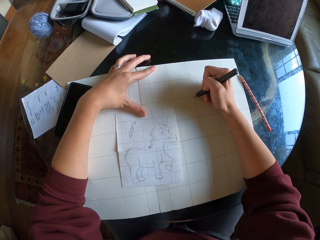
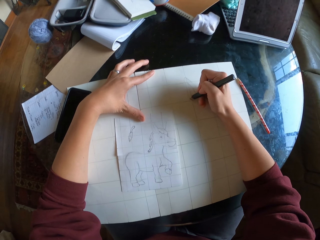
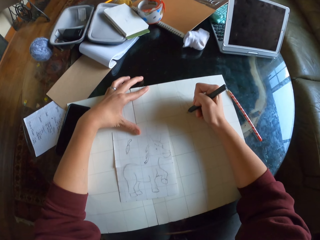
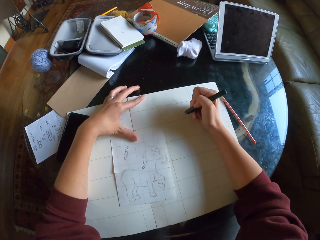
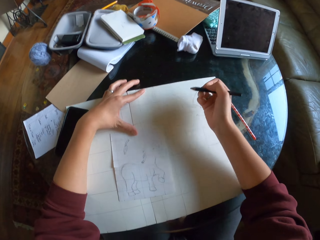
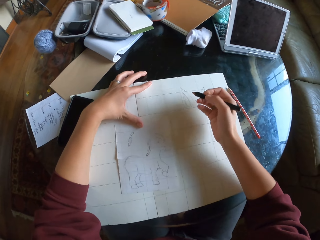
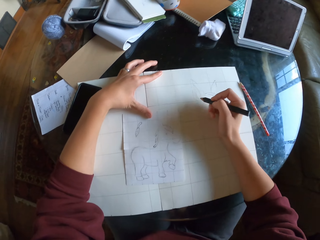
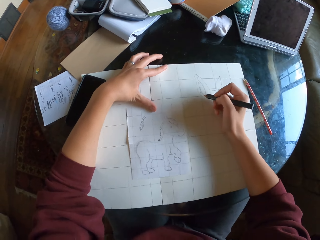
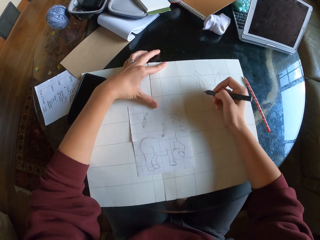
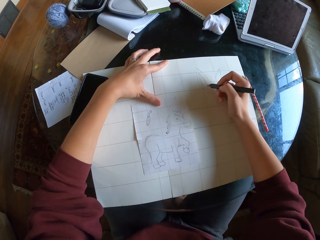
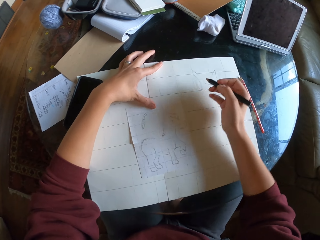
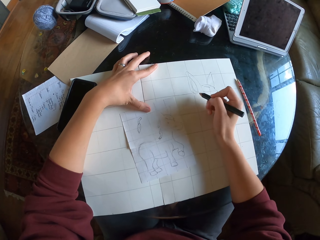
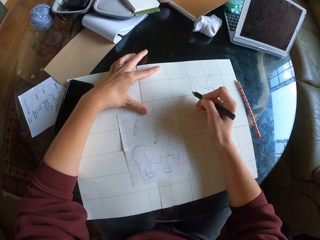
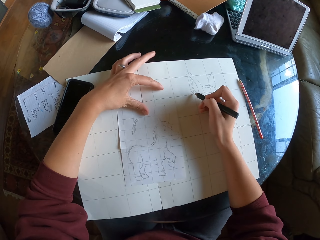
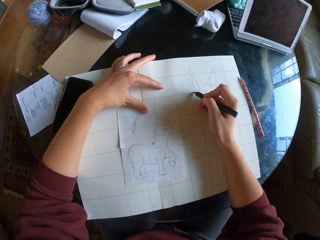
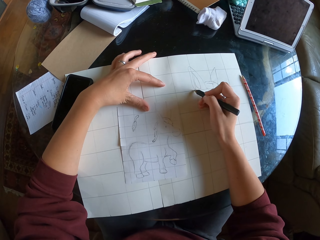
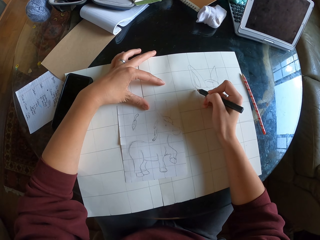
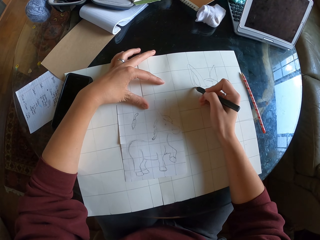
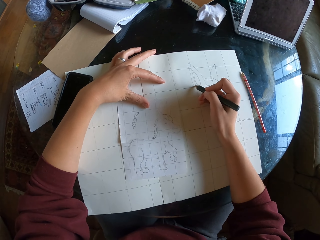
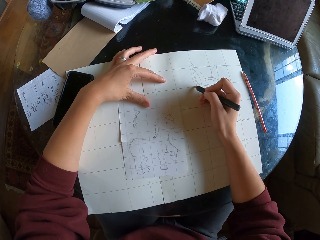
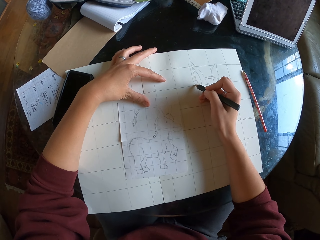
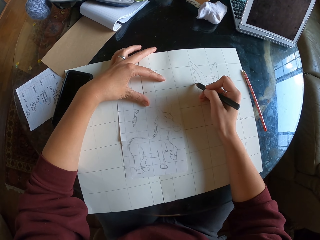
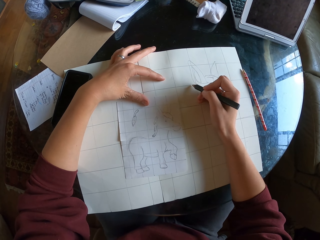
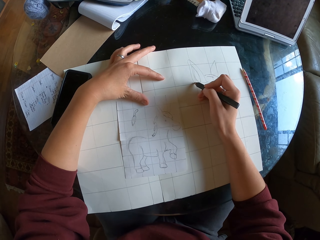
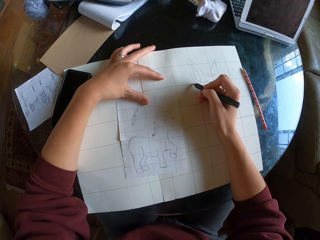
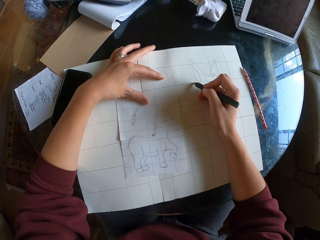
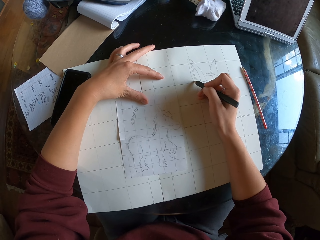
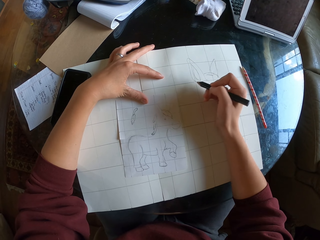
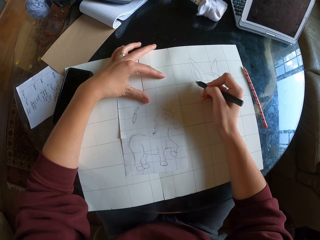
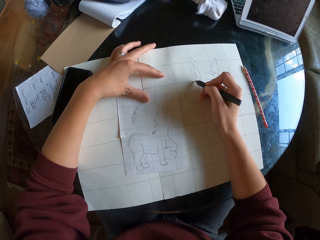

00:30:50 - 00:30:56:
The camera wearer sketches on drawing paper.

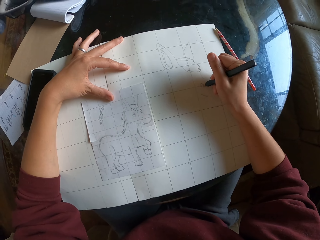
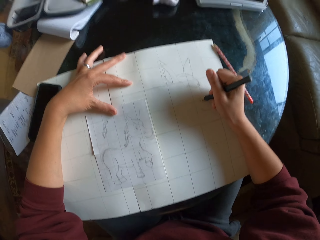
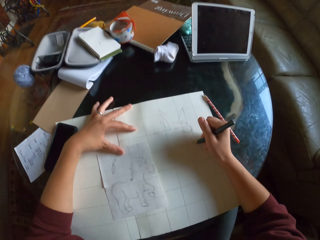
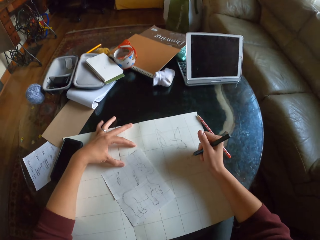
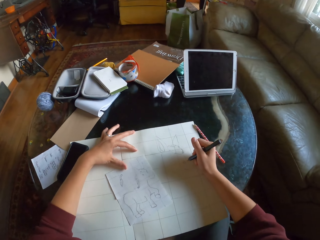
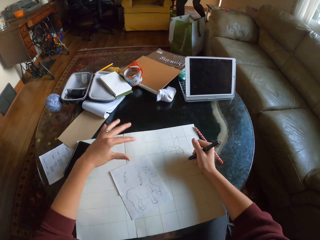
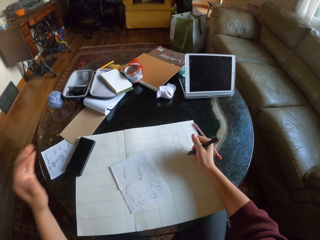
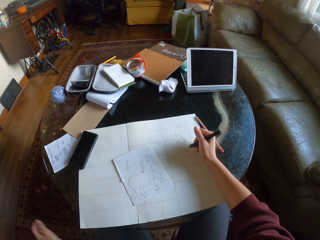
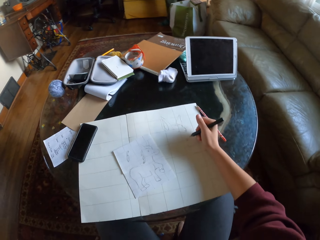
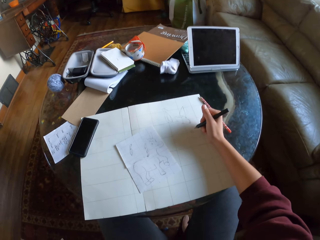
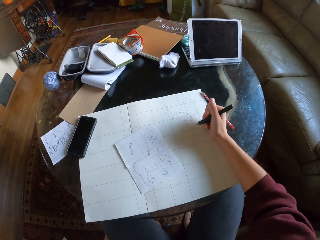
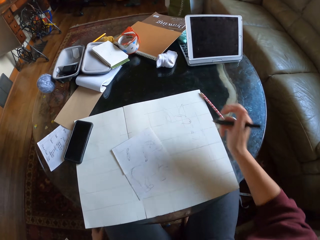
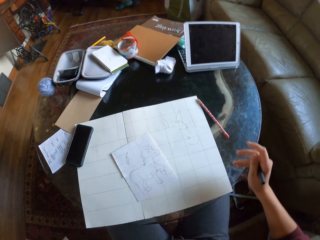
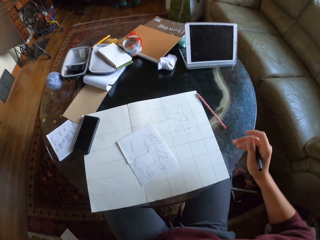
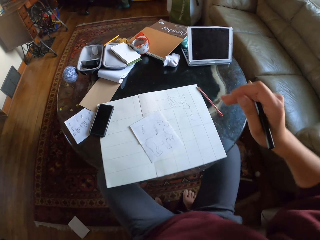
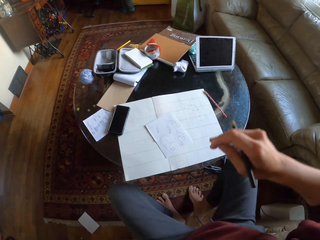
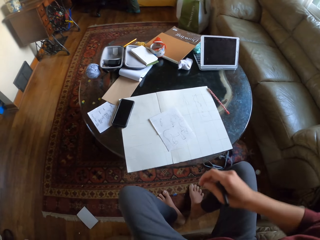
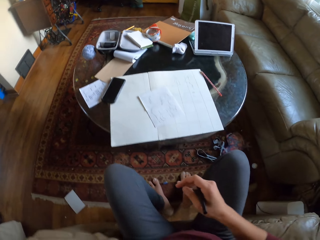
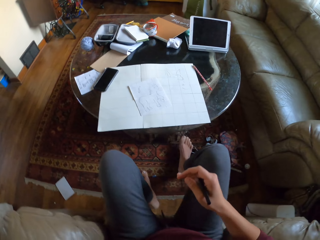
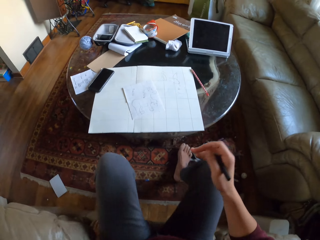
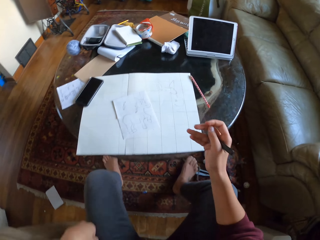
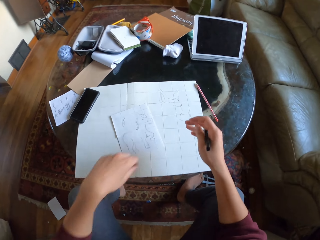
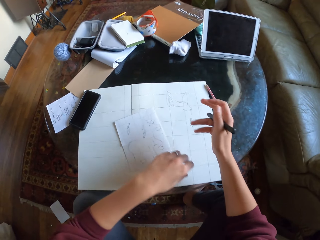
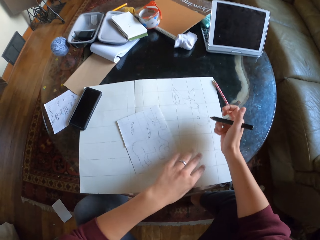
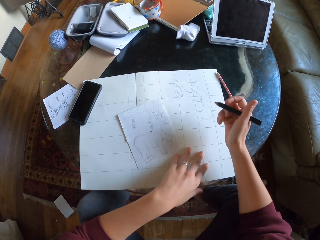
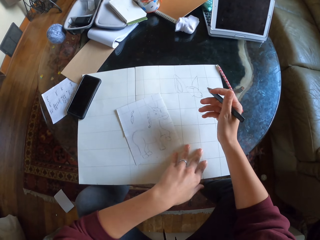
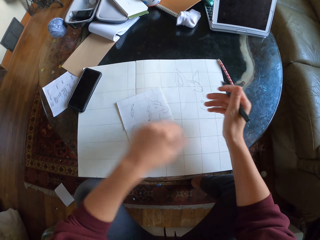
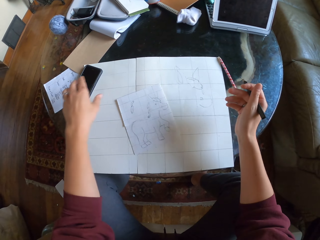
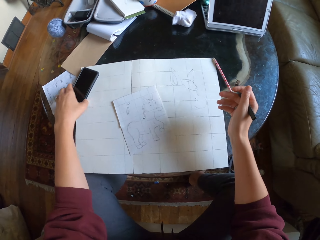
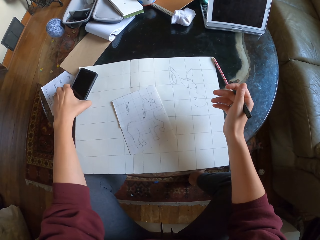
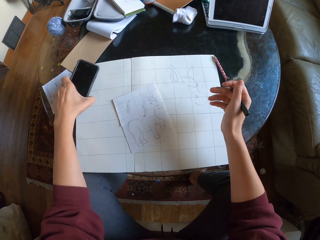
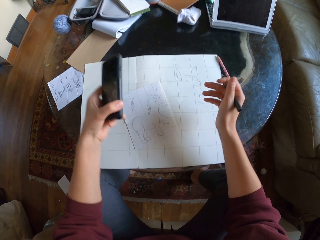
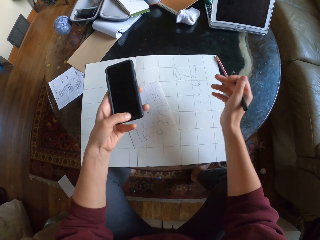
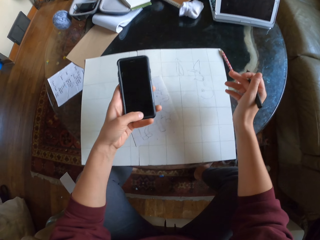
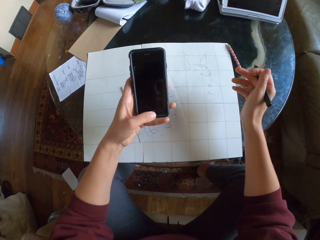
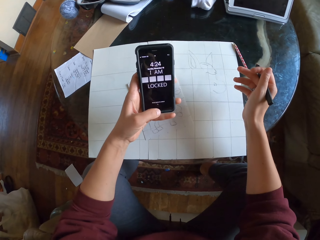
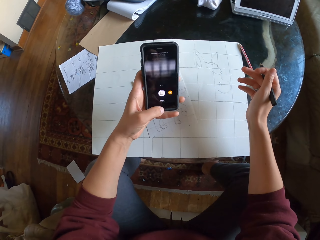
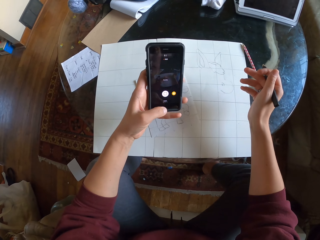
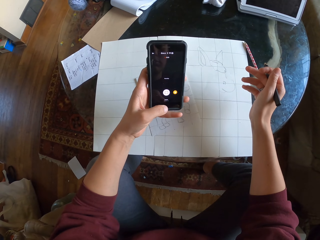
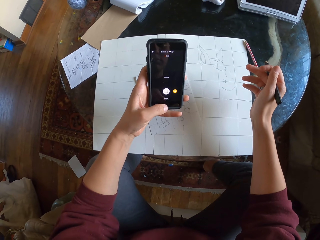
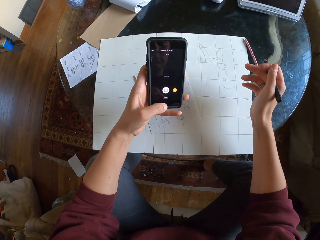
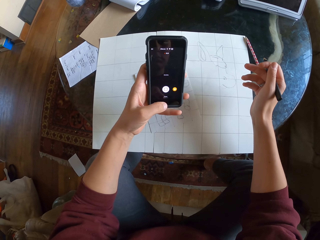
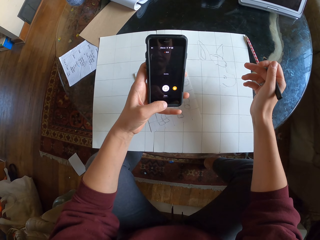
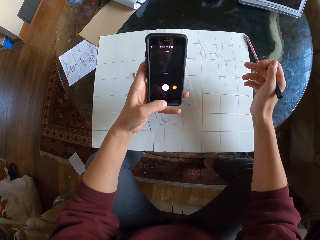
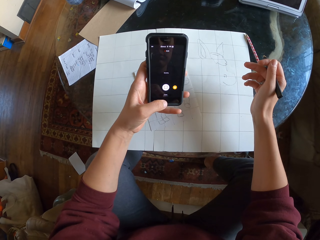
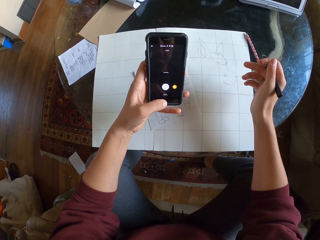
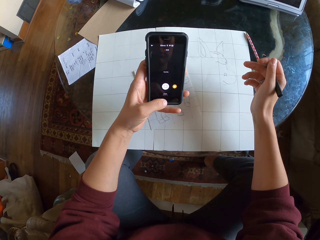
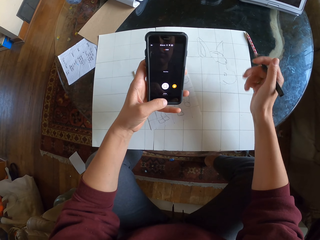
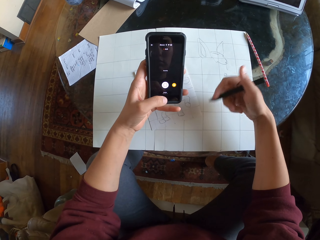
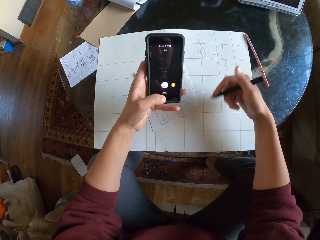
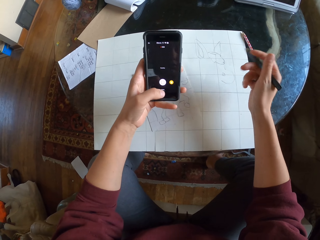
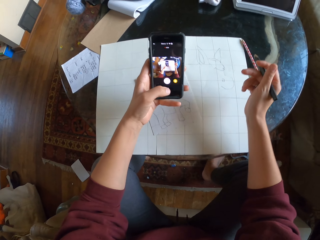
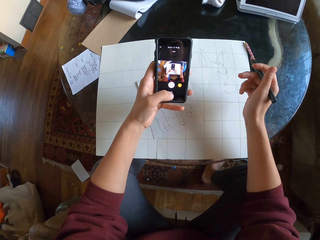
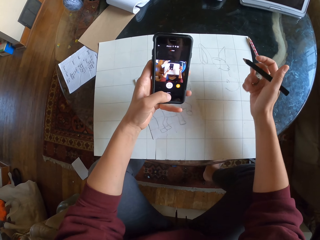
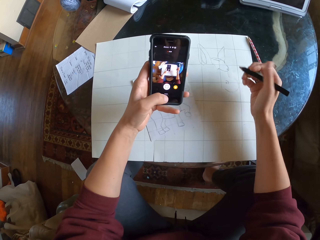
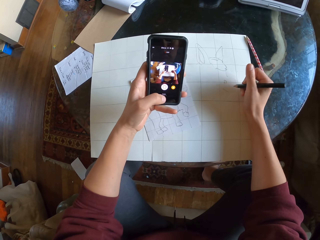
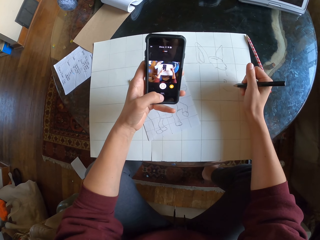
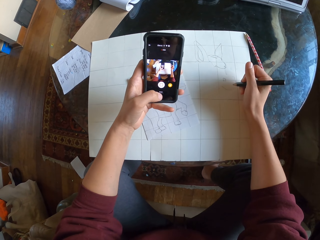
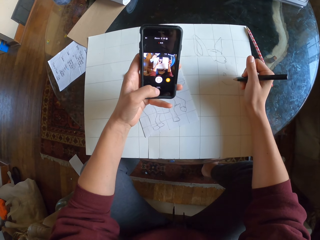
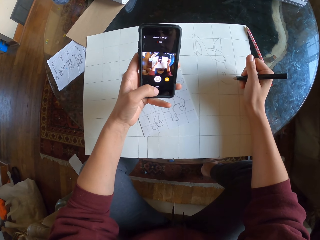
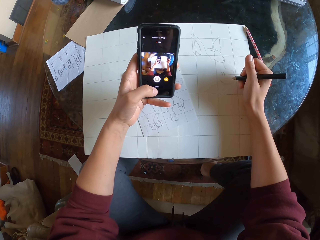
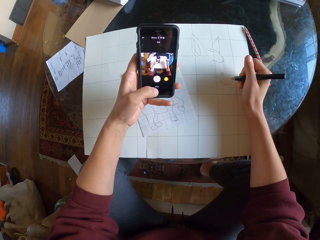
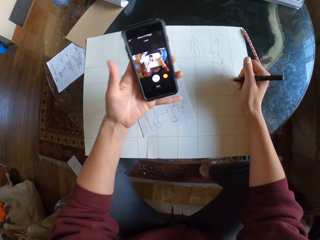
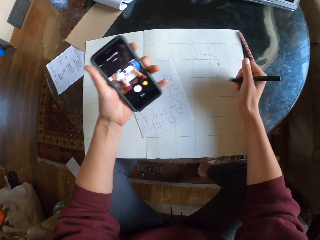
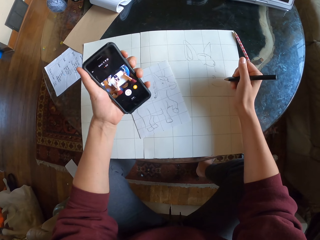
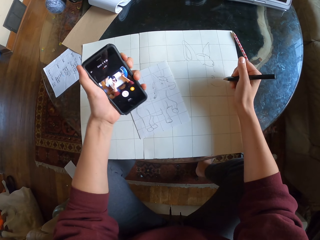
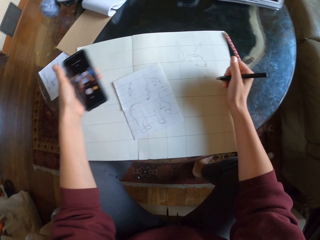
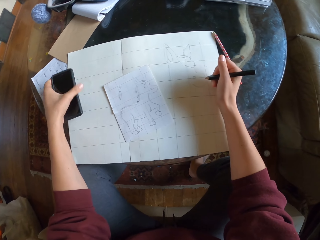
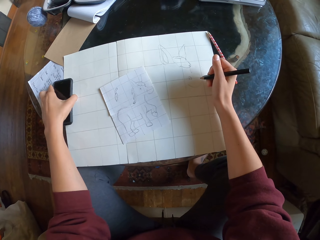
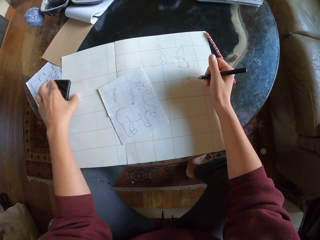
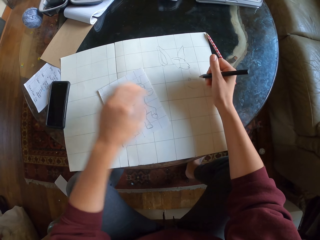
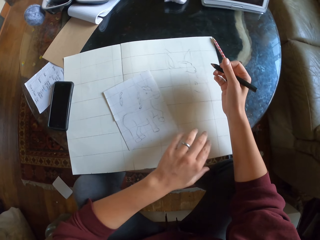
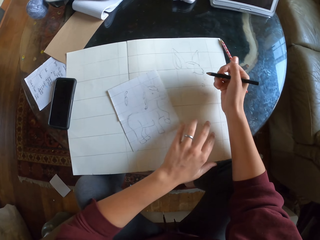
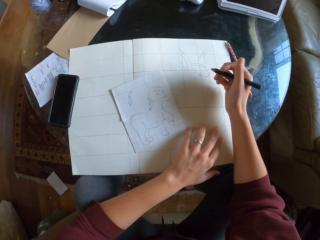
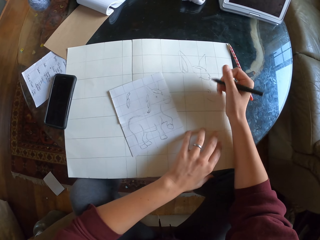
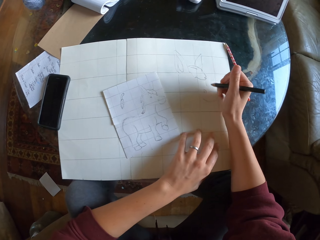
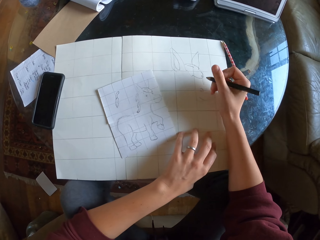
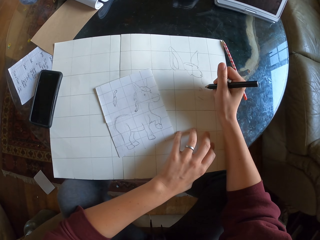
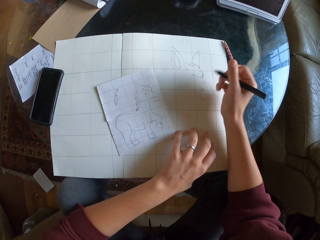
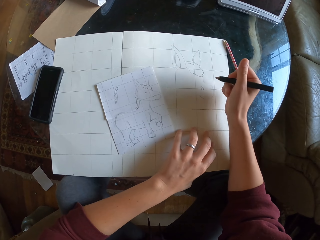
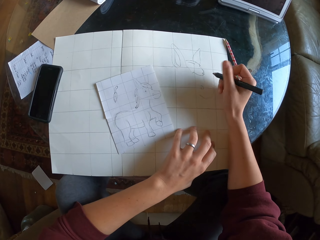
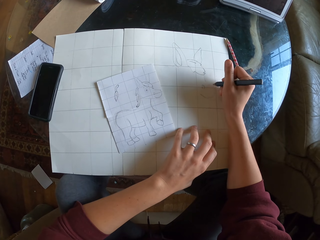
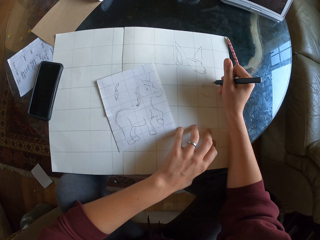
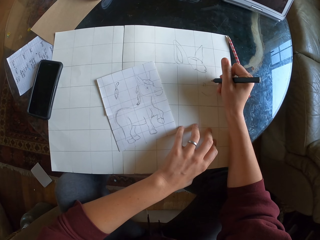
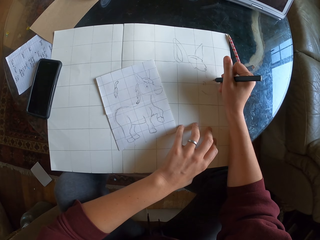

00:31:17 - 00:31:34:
The camera wearer drops his left hand. He lifts his right hand. He pulls himself backwards. He sits upright. He holds his phone. He picks up the phone. He unlocks the phone. He looks at the phone. He views the gallery. He locks the phone. He places the phone on top of the big piece of drawing paper on the table.
